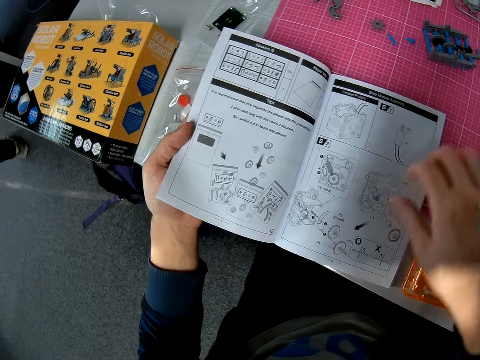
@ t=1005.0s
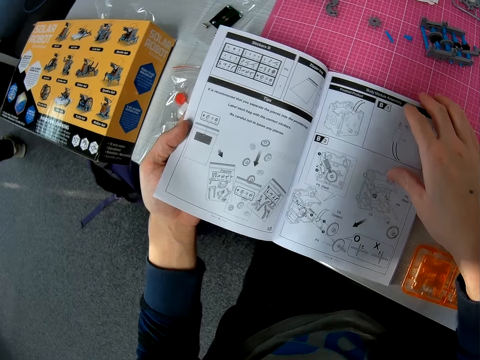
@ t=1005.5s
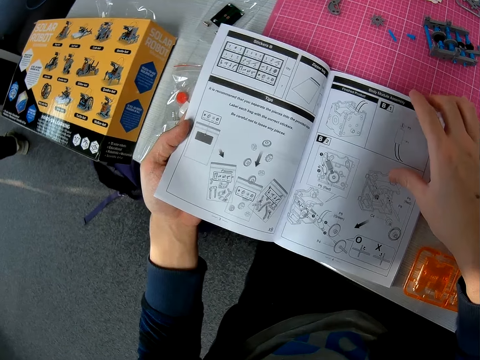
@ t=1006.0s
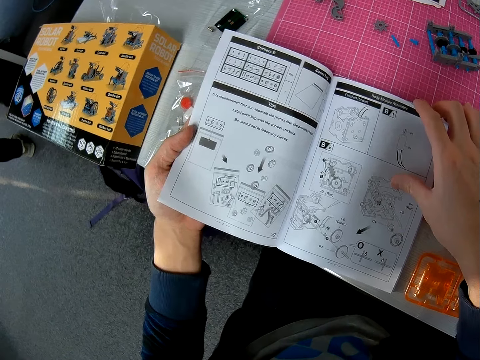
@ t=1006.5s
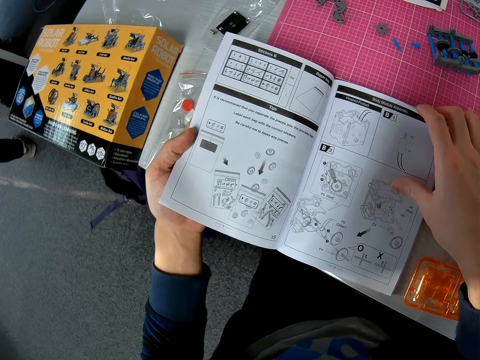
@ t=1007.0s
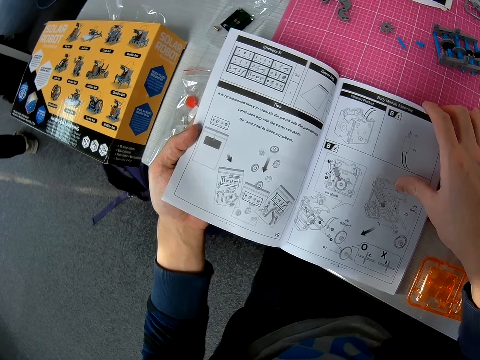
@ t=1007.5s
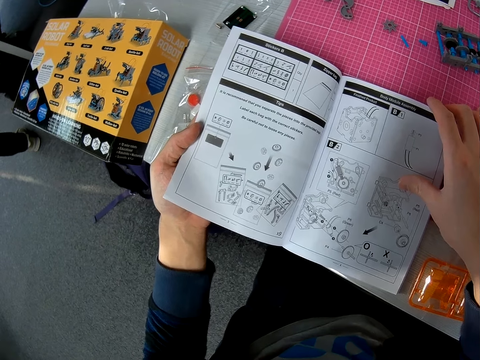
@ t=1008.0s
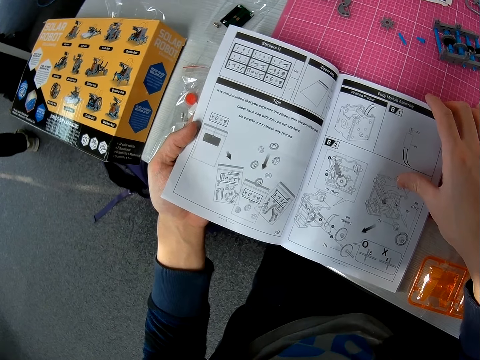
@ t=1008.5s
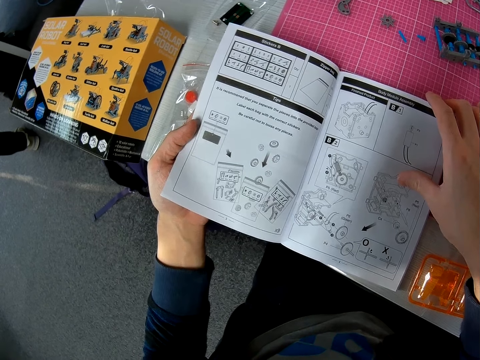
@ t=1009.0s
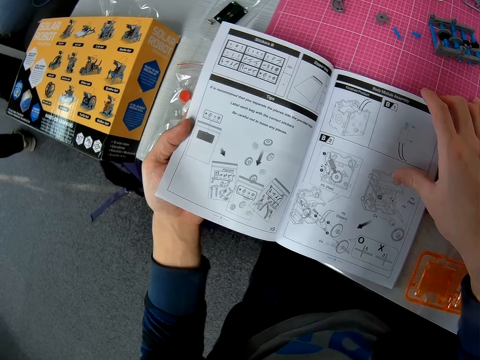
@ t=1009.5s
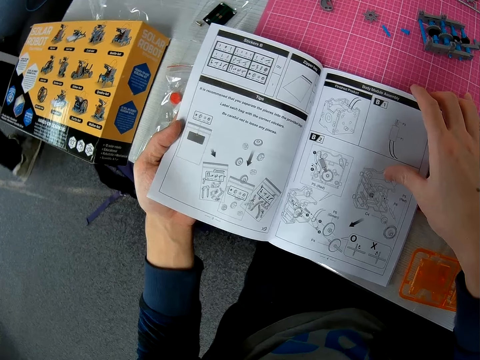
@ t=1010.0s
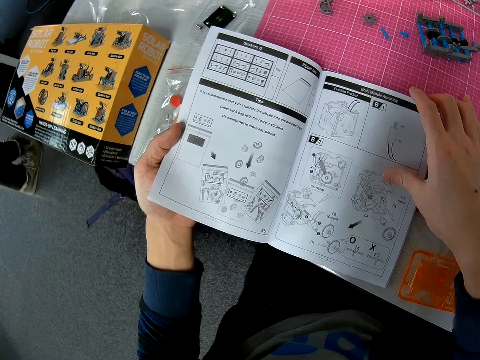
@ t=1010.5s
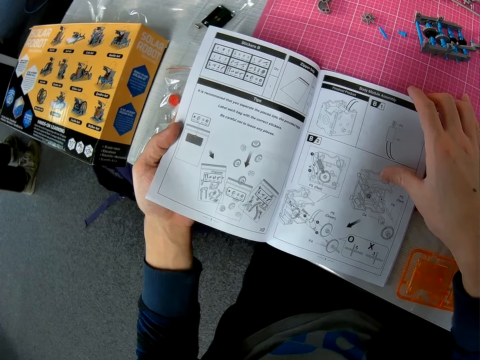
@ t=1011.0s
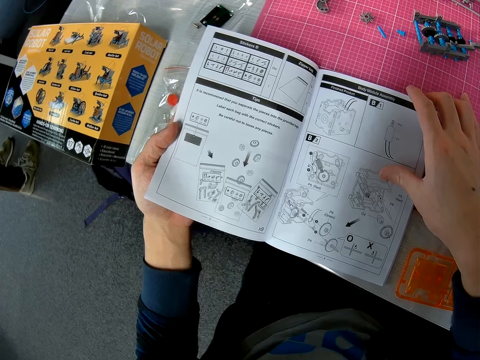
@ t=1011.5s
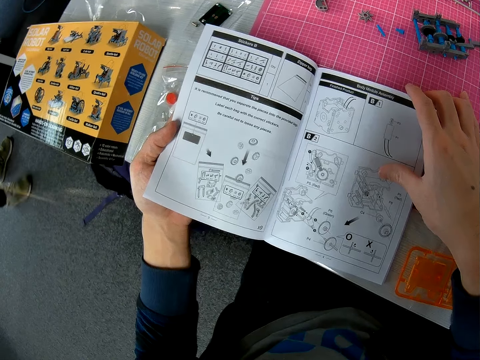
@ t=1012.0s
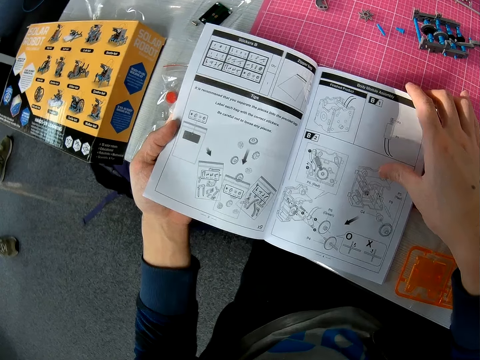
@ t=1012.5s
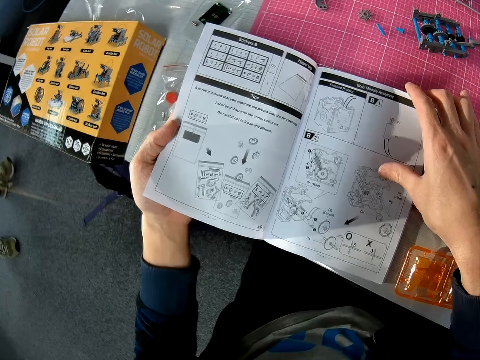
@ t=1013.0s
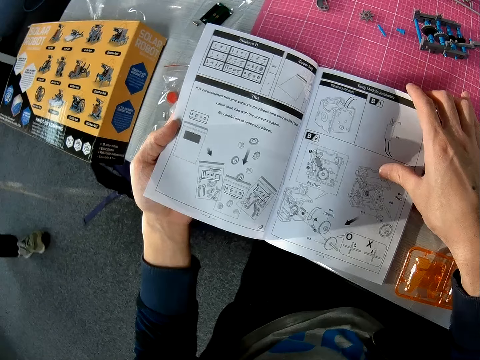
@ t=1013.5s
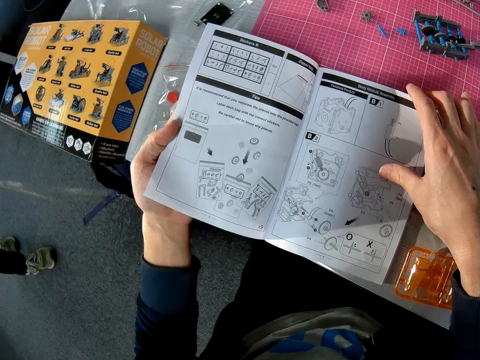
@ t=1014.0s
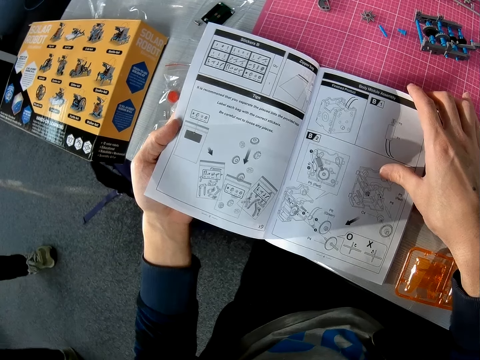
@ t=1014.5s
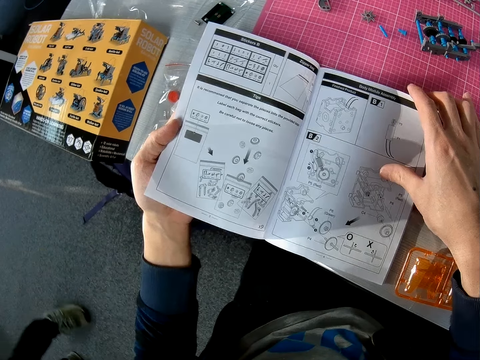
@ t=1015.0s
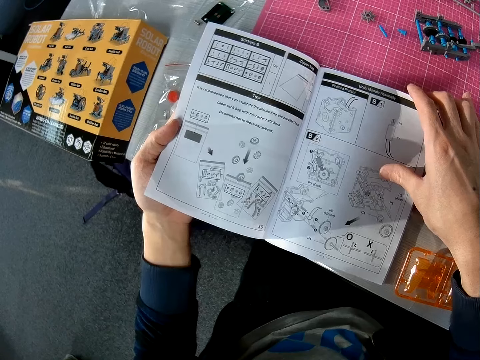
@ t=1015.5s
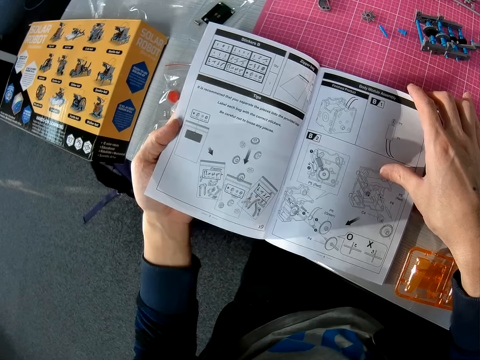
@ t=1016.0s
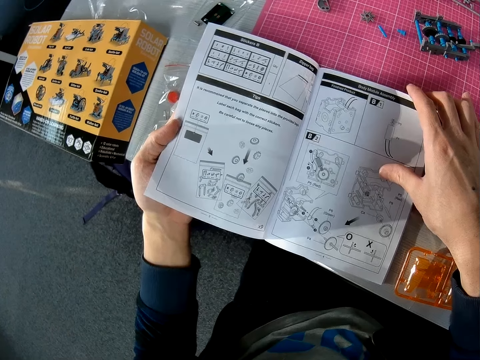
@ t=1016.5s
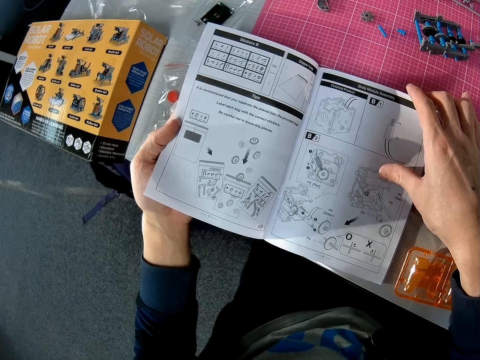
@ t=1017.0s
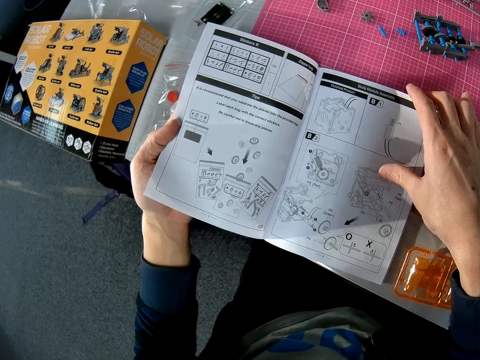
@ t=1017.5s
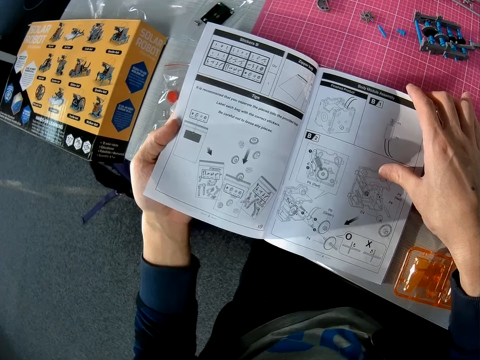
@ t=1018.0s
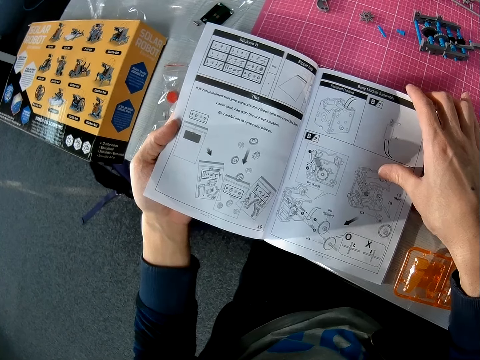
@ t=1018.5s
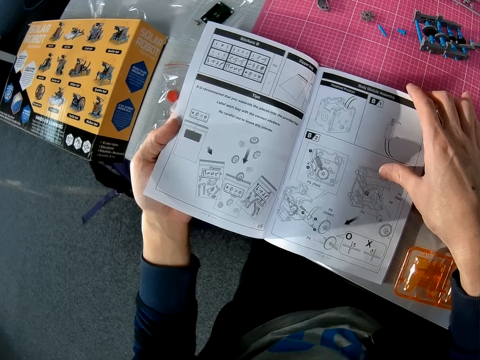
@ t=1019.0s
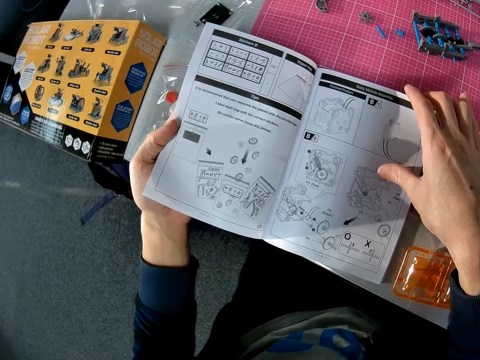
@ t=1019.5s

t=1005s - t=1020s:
The camera wearer holds the instruction booklet. A man walks around.

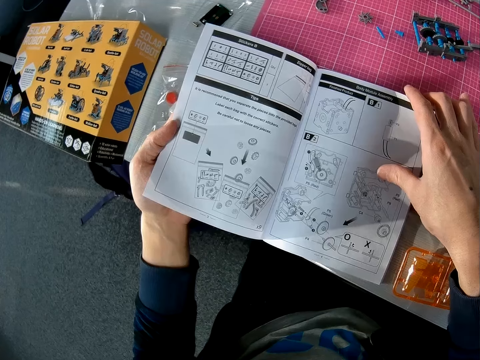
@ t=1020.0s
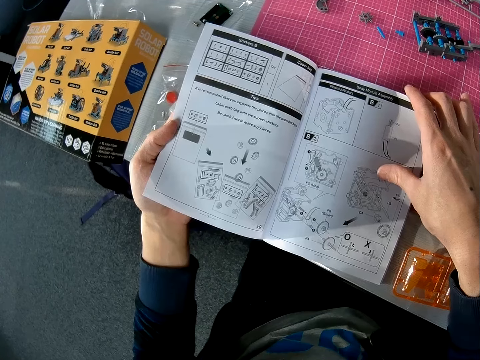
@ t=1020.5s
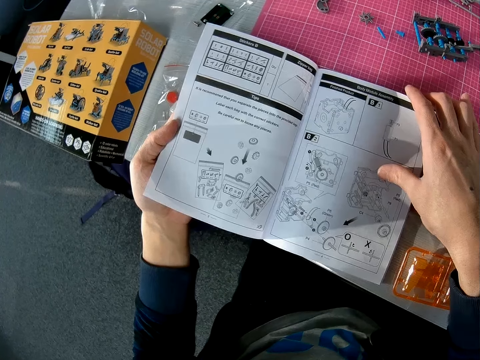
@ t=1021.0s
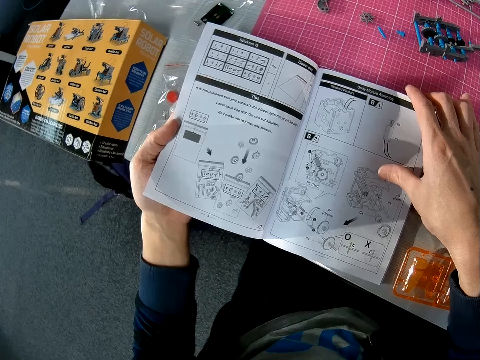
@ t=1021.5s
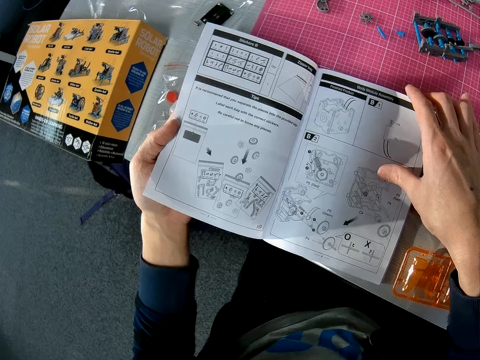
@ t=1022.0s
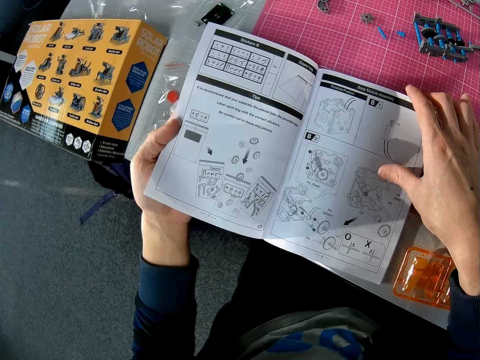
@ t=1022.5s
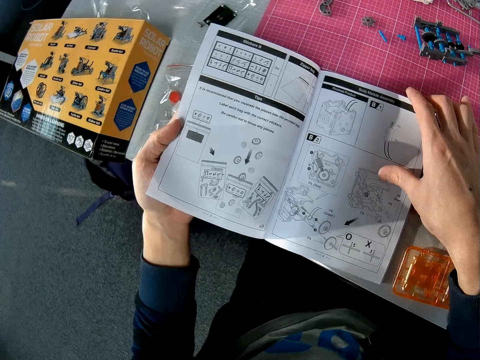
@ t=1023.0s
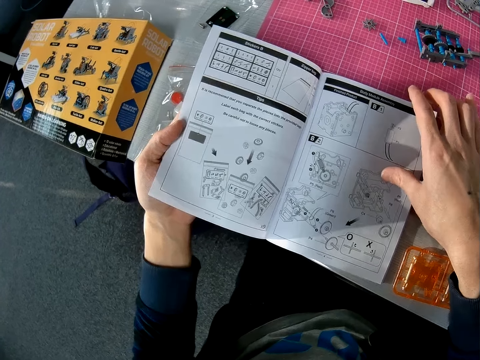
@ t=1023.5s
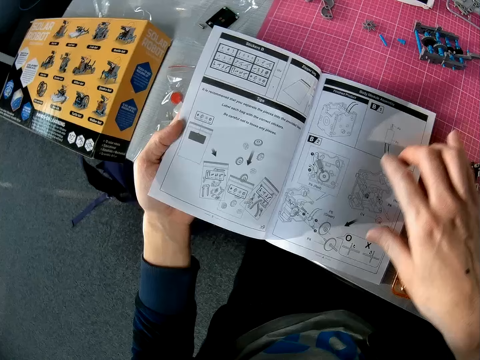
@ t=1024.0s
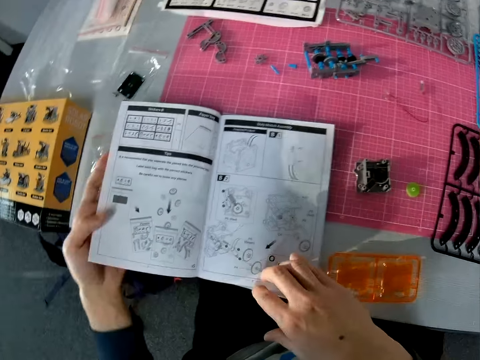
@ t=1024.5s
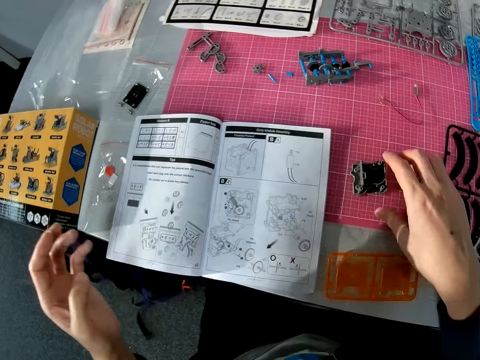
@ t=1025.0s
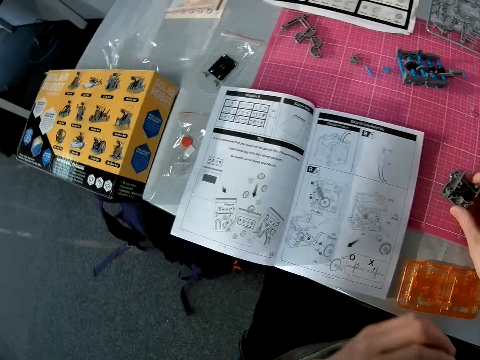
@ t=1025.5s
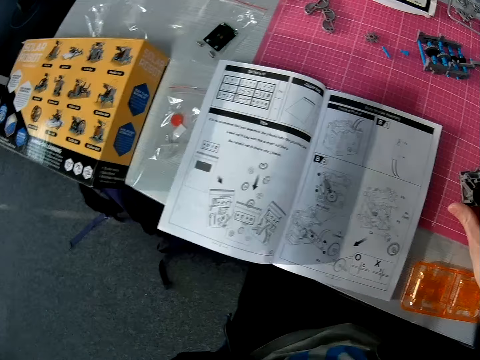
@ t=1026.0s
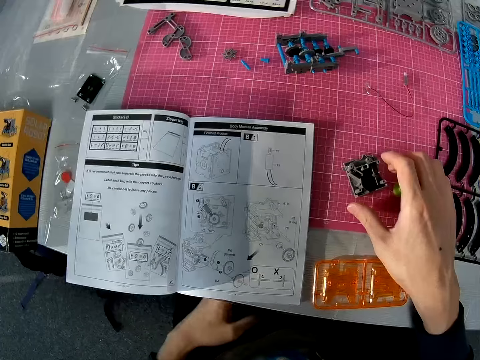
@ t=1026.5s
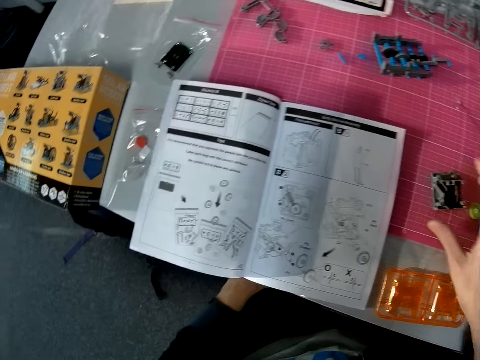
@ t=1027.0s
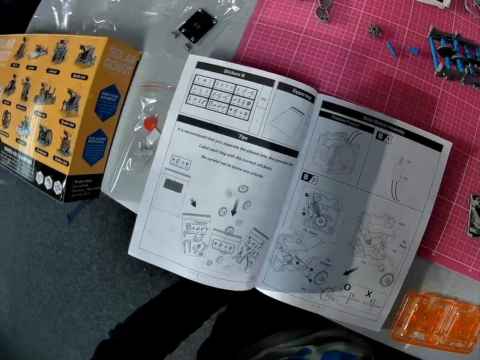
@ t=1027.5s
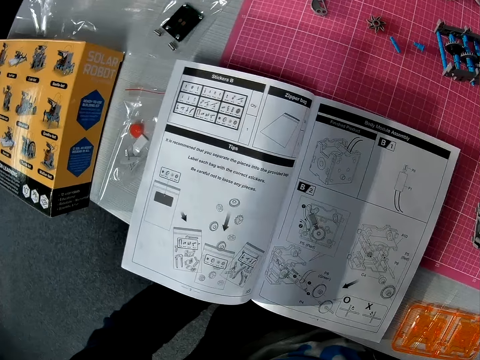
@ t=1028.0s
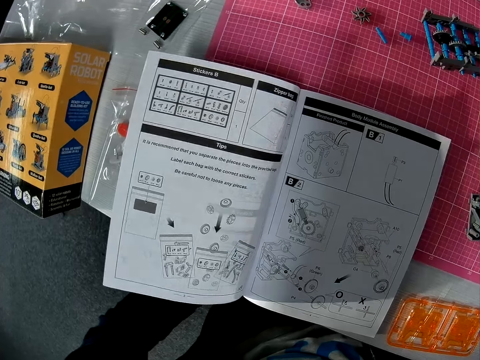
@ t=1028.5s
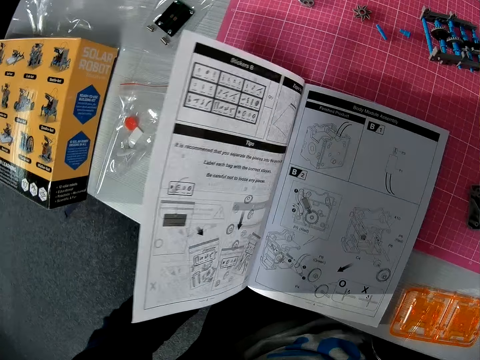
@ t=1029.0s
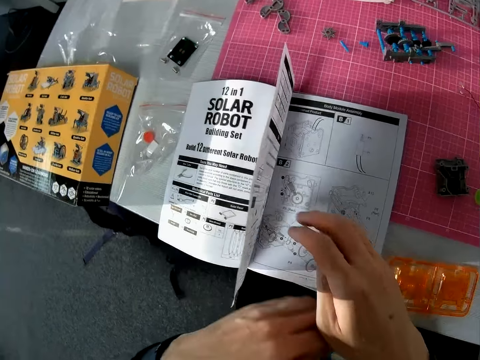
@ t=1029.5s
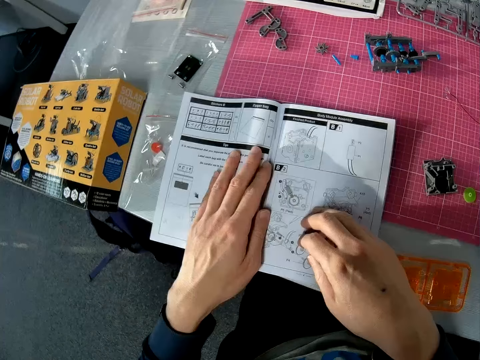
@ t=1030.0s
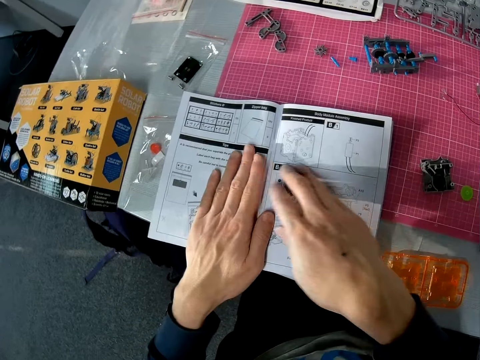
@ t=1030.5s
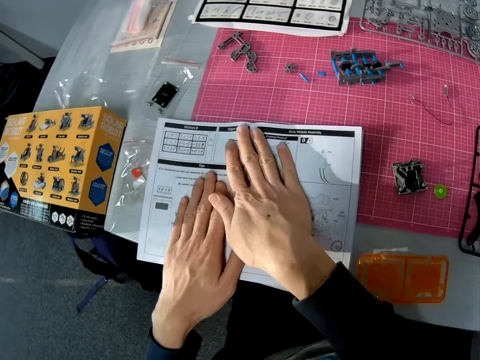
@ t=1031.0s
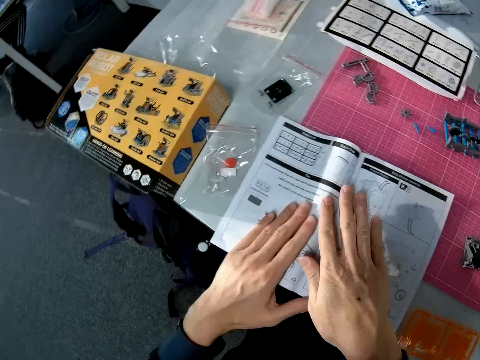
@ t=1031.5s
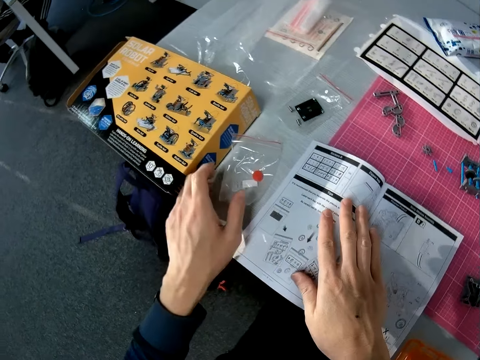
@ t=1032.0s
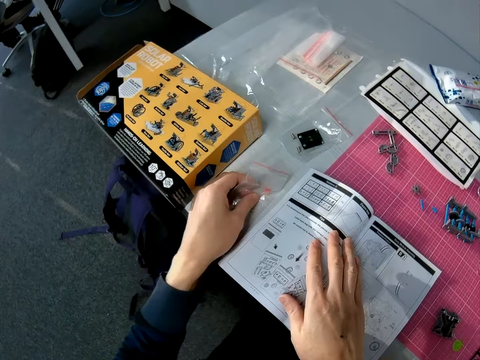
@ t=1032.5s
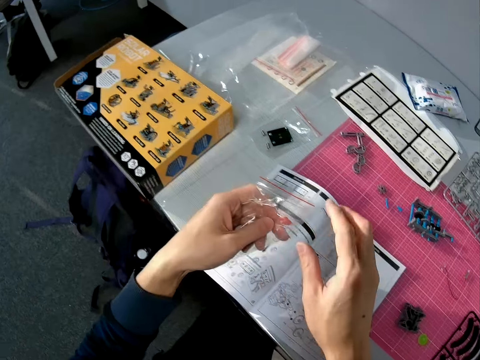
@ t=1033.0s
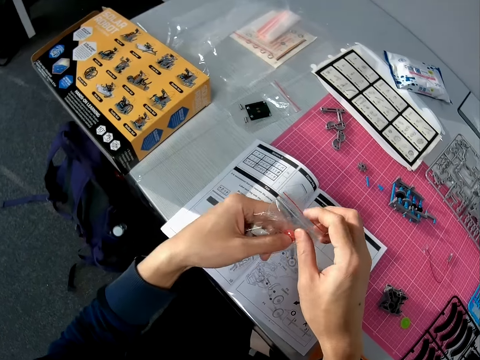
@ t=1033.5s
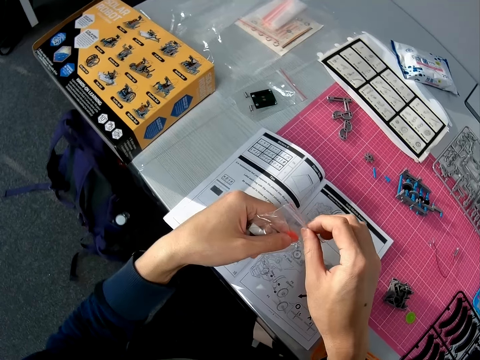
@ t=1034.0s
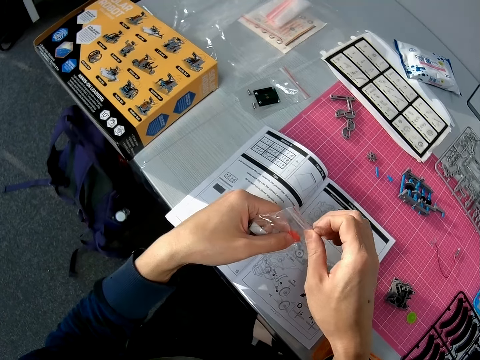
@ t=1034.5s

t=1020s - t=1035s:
The camera wearer adjusts an object on the table with his right hand. He holds something on the table. He looks at the instruction booklet. He holds something on the table. He looks at the instruction booklet. He turns the instruction booklet. He holds the instruction booklet. He touches the book with both hands. He picks a nylon or zipper bag of objects from the table with his left hand. He opens the zipper bag.
